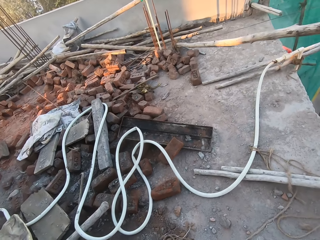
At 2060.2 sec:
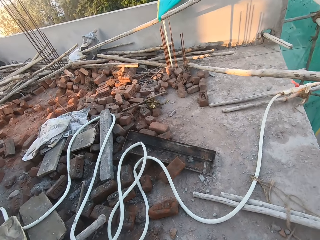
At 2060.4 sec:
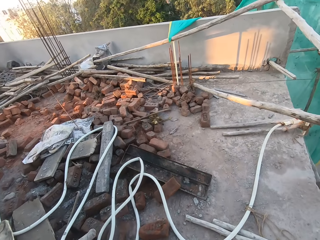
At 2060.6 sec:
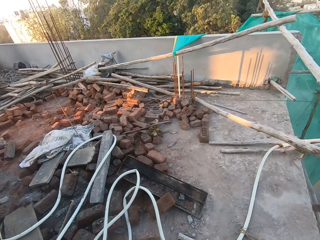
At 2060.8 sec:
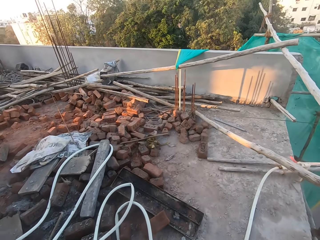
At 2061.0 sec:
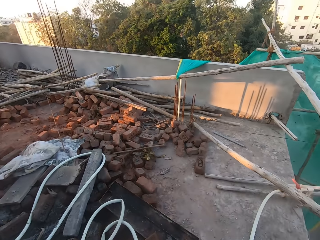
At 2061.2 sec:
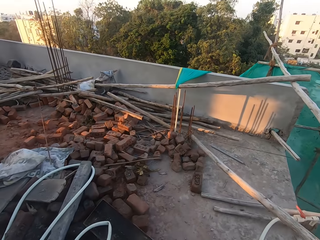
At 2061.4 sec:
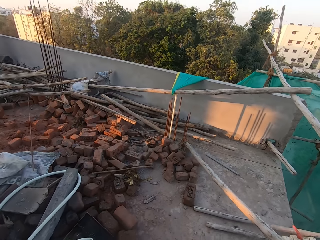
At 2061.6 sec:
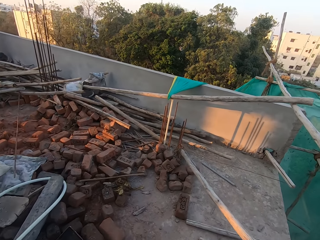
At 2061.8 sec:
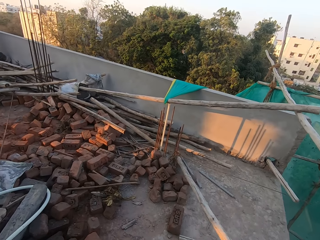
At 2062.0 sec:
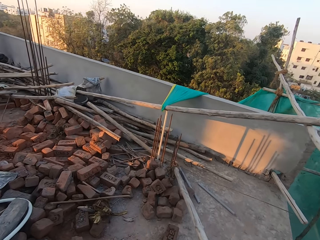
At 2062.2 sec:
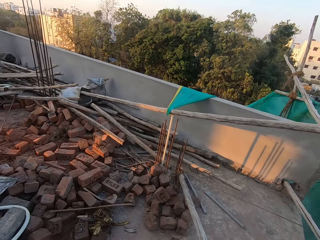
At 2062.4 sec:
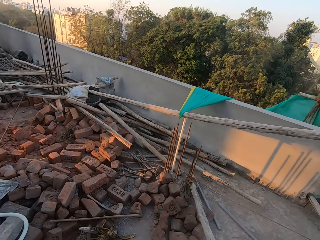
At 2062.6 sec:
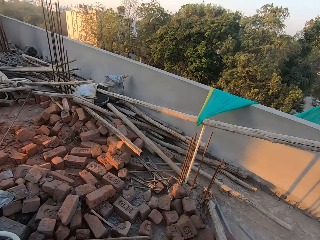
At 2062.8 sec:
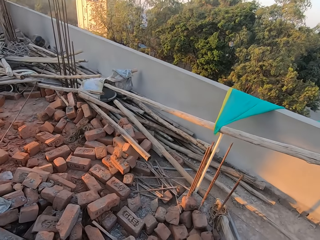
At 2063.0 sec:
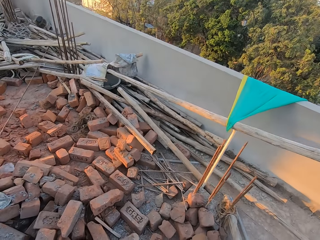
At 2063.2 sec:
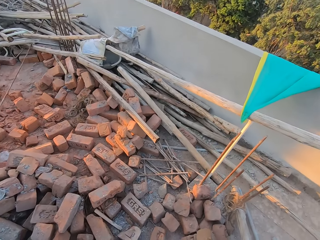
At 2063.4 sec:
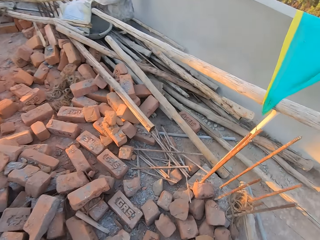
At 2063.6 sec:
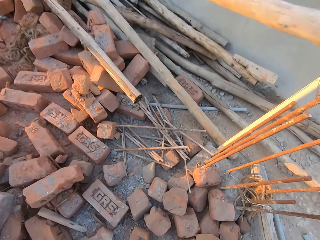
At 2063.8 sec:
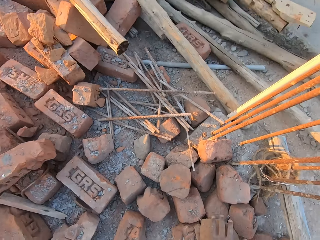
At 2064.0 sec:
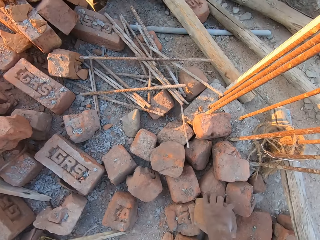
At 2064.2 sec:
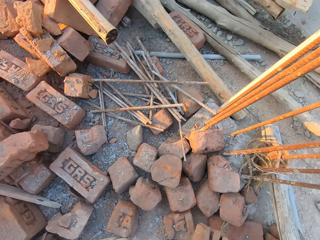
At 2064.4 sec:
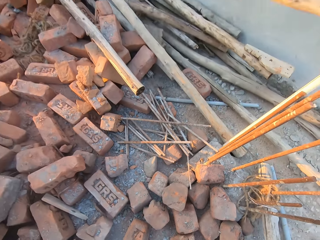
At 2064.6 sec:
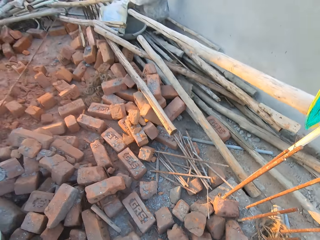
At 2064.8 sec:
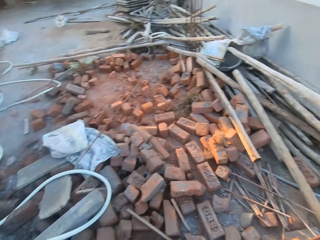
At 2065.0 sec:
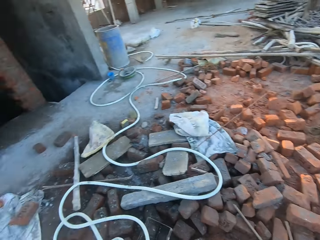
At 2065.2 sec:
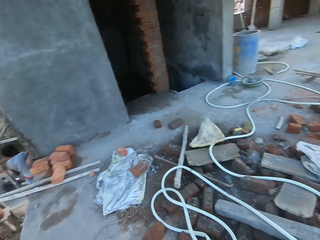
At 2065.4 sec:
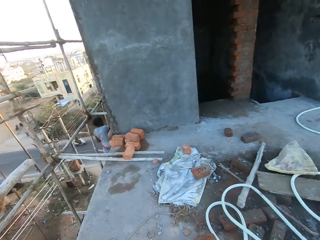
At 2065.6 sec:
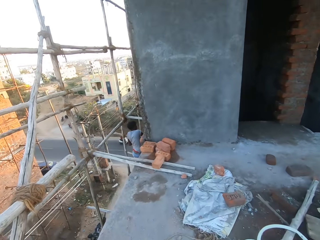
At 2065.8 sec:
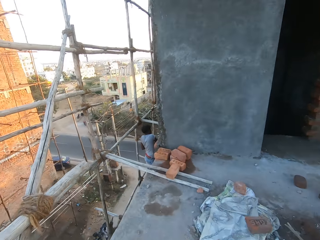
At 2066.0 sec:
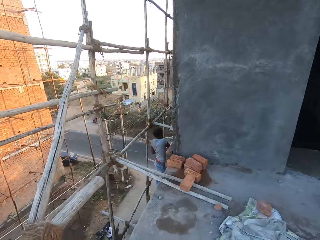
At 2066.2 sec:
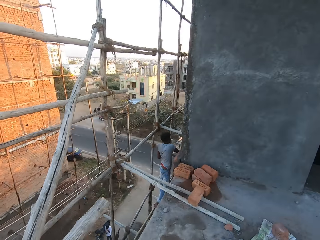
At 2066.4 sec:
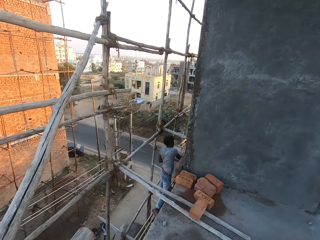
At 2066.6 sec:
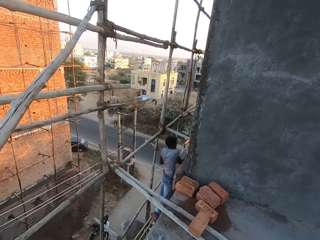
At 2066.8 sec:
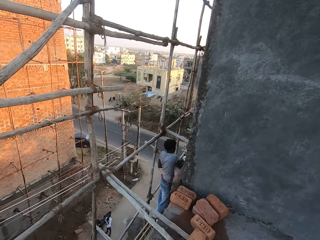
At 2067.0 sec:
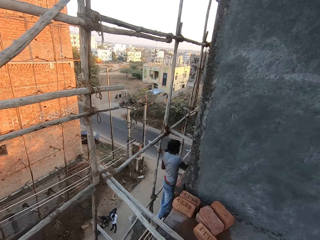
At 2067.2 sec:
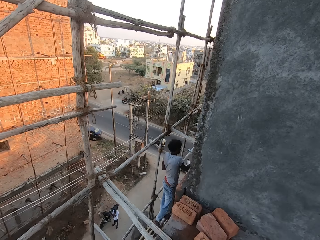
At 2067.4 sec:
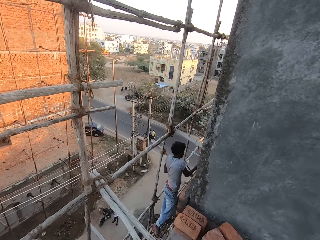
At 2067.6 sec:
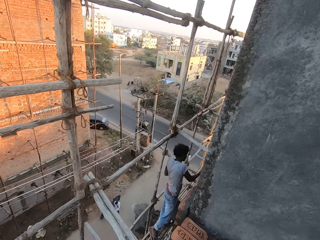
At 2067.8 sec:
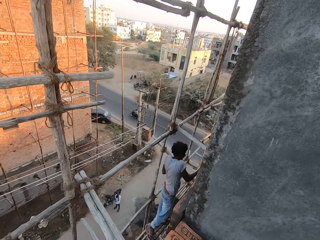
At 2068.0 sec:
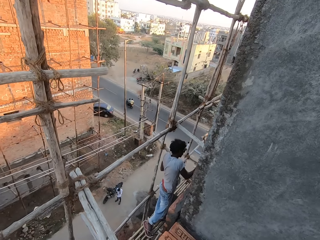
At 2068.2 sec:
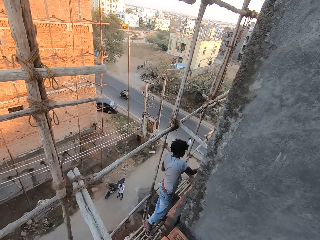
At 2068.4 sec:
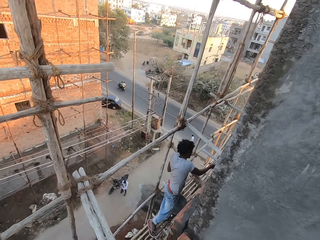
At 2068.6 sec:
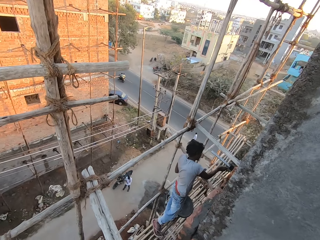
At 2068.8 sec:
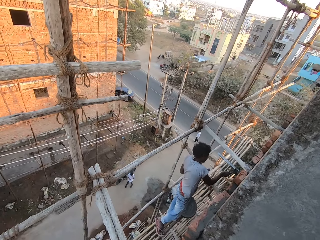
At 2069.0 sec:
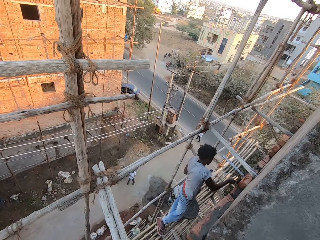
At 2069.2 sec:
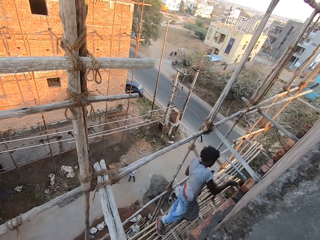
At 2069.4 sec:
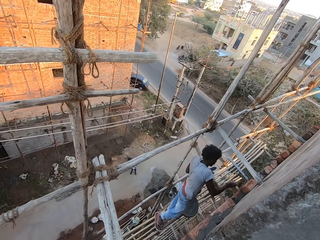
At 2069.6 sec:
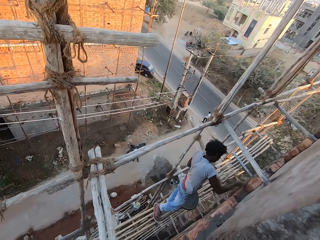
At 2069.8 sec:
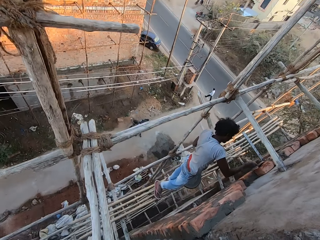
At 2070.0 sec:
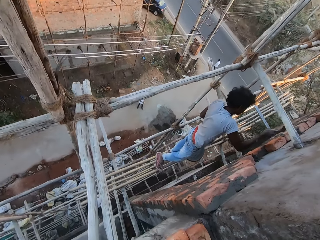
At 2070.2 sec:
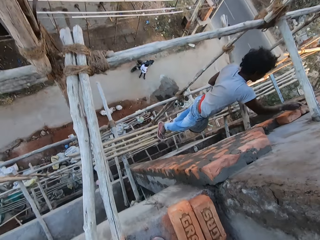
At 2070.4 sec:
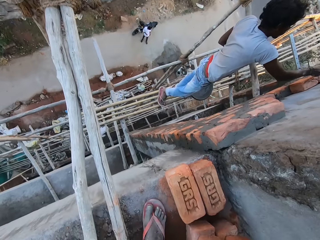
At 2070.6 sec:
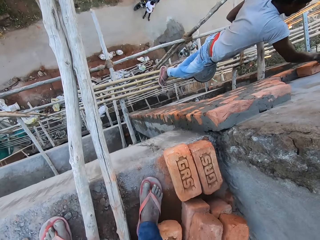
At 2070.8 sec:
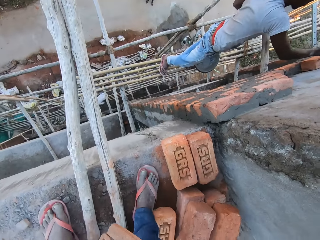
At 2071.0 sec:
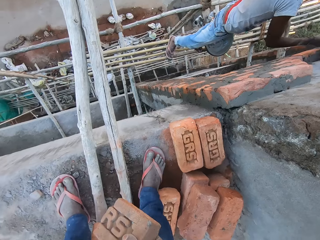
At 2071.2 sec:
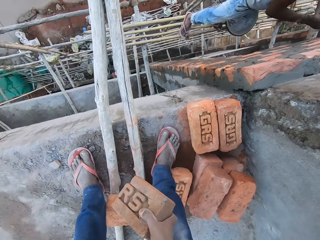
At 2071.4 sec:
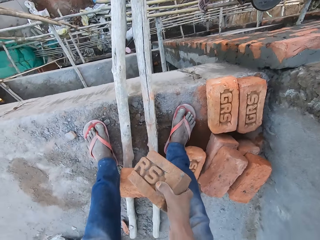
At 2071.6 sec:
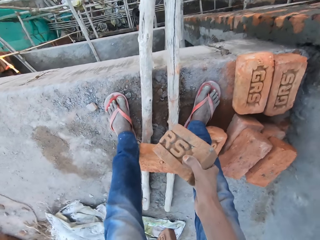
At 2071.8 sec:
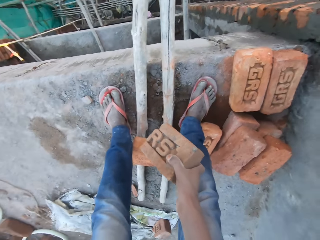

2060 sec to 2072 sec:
The camera wearer walks around. He takes a brick from the ground with his right hand. He walks around. The man plasters the wall with the hand trowel in his right hand.

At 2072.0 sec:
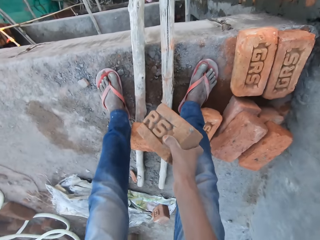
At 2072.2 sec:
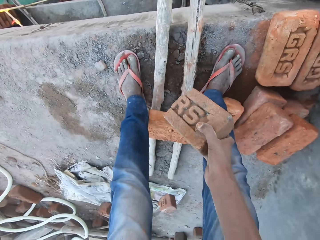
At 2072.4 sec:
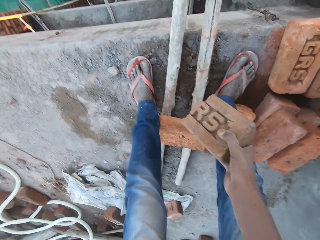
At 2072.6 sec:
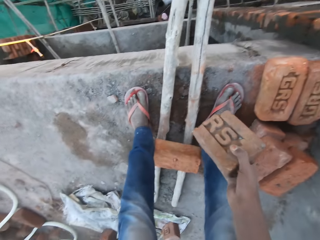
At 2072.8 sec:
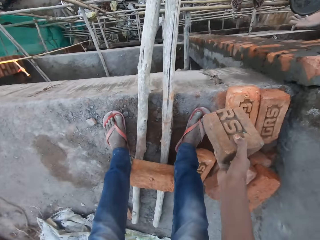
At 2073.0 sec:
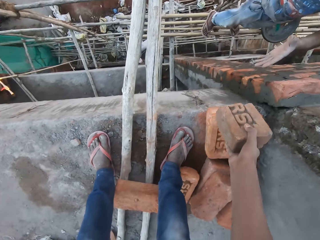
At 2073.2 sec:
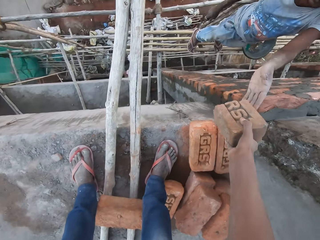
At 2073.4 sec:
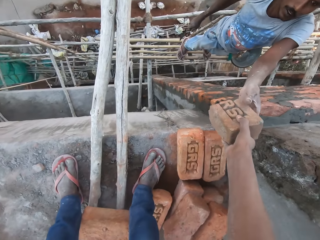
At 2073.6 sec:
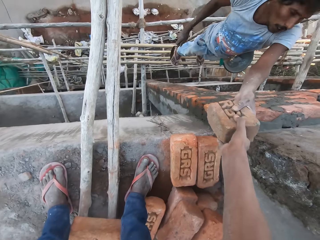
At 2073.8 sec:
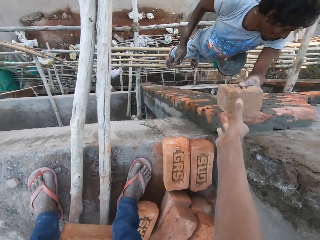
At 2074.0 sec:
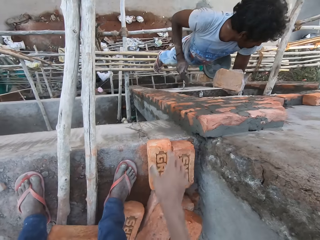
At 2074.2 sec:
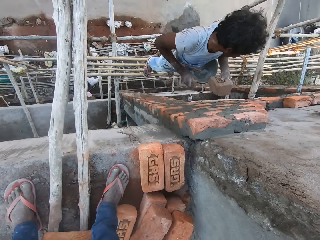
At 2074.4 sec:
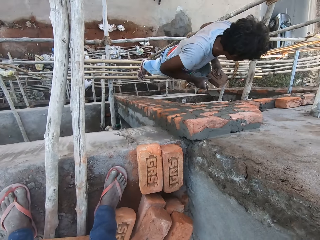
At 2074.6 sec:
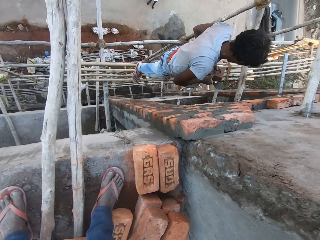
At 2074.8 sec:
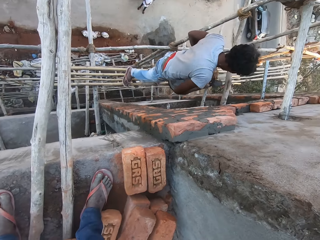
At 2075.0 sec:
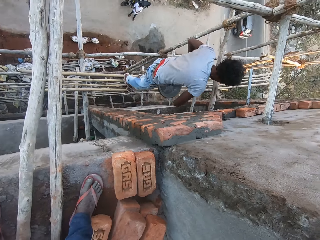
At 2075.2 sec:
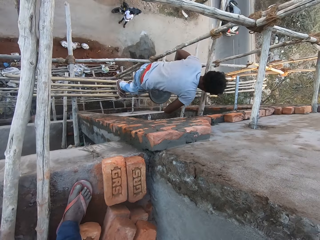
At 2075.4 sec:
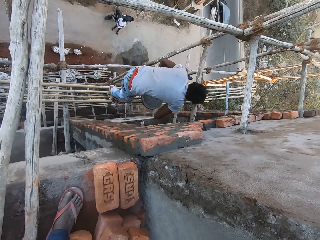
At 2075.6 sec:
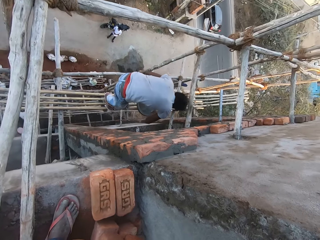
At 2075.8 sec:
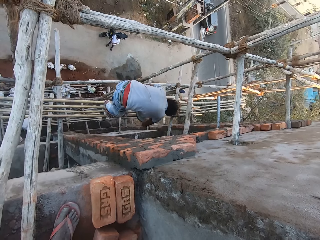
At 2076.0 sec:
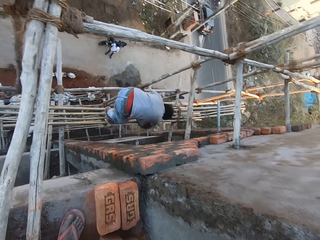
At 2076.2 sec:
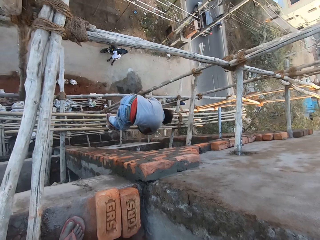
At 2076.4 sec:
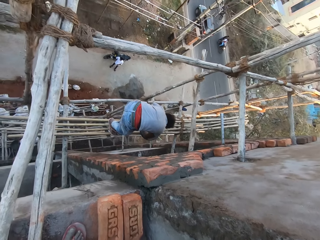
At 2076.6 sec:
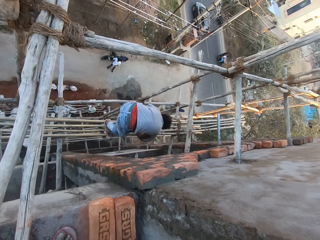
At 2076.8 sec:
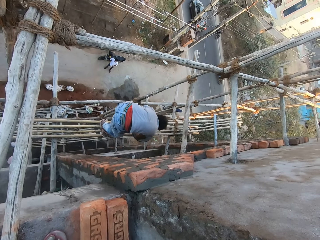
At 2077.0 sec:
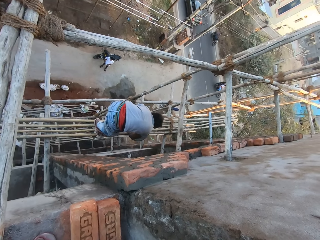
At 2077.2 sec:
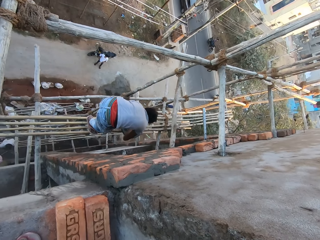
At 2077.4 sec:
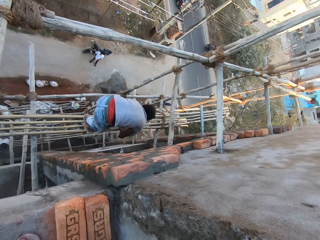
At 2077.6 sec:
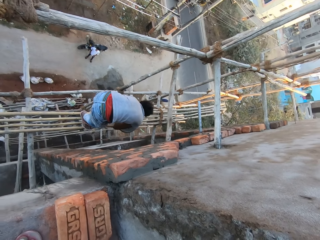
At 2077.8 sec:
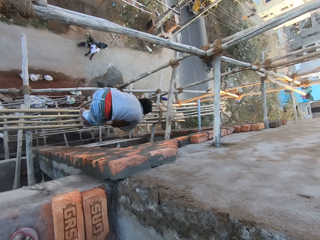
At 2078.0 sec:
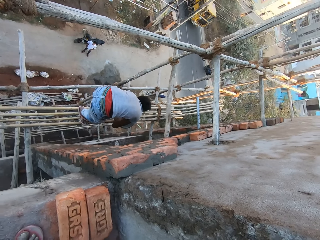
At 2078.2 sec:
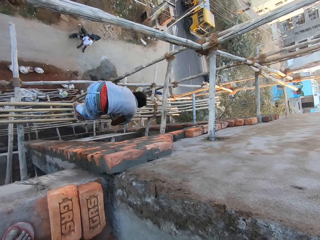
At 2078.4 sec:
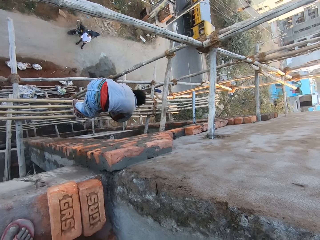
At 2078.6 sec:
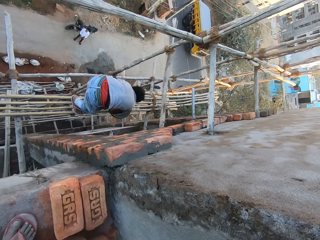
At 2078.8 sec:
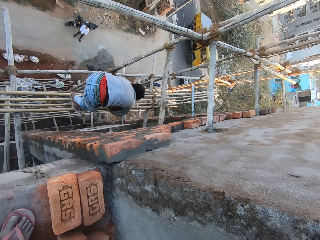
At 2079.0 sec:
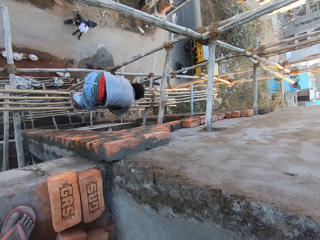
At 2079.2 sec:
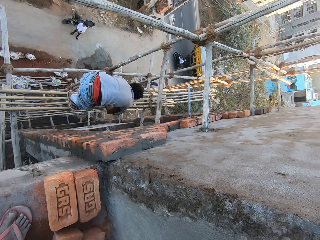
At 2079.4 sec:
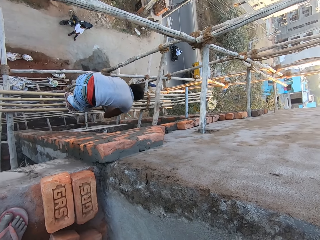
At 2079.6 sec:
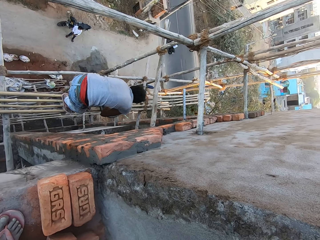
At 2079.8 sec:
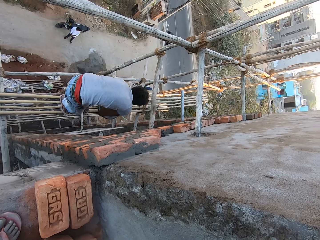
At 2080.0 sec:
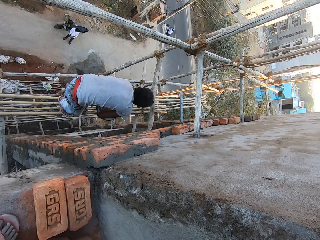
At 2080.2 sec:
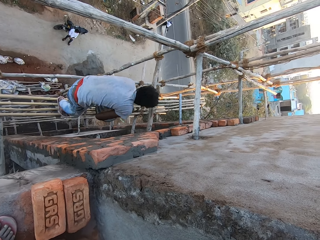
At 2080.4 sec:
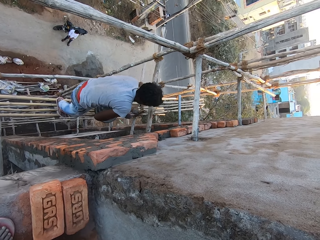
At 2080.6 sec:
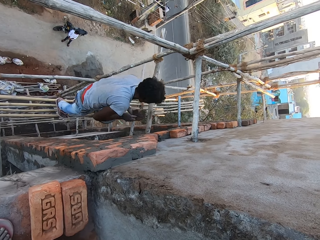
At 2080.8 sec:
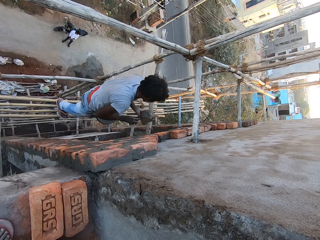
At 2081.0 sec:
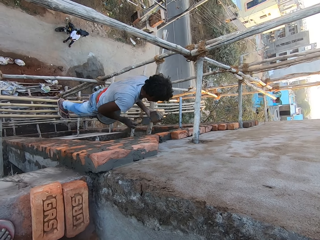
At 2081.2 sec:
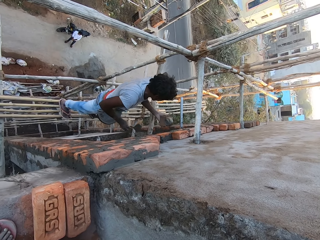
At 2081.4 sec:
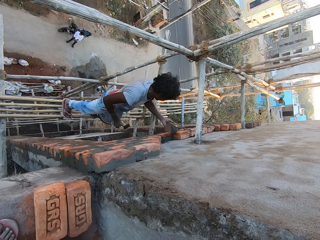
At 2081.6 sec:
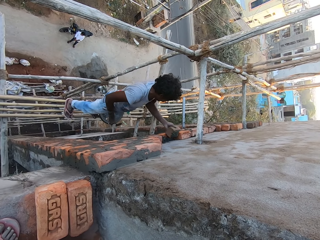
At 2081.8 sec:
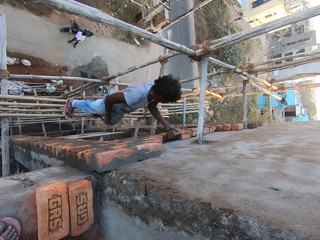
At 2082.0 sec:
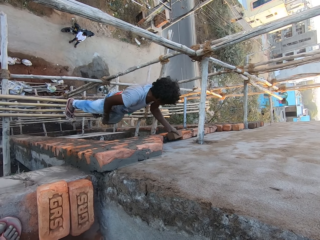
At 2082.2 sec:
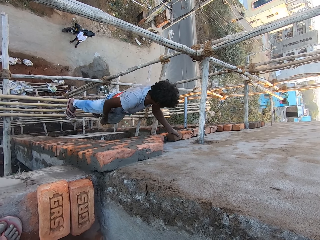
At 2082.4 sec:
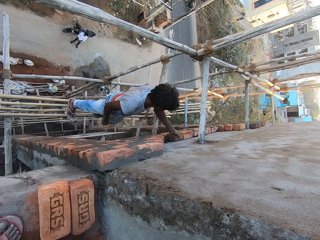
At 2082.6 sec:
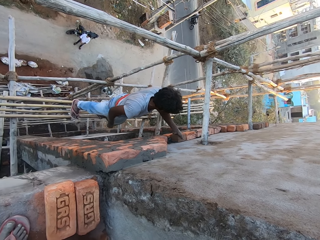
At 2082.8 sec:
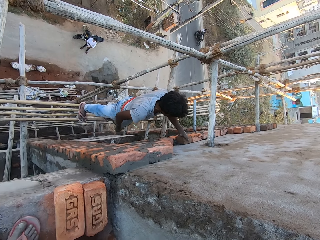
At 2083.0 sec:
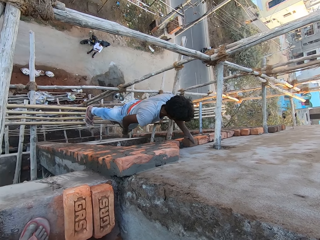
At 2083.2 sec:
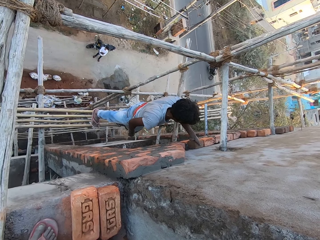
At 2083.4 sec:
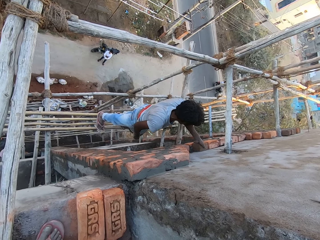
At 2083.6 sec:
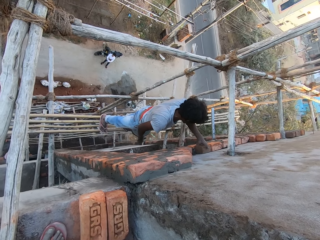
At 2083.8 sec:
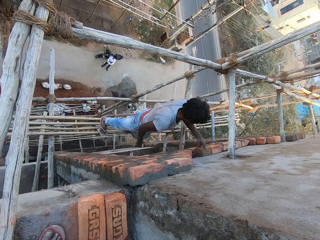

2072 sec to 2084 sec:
The camera wearer gives the man the piece of brick. The man takes the brick from the camera wearer's right hand with his left hand. He places his right hand on the brick in his left hand. He takes cement from the cement bowl with the hand trowel in his right hand. He applies cement on the brick in his left hand with the hand trowel in his right hand. He takes cement from the cement bowl with the hand trowel in his right hand. He applies cement on the brick in his left hand with the hand trowel in his right hand. He applies cement on the brick in his left hand with the hand trowel in his right hand again. He places the brick on the wall with his left hand.
